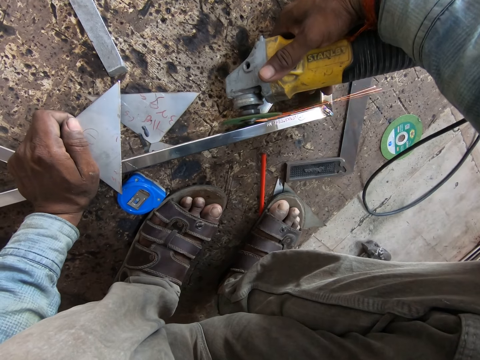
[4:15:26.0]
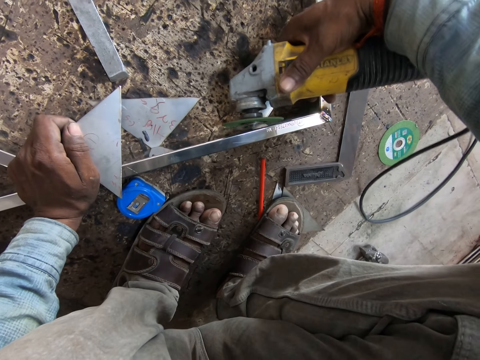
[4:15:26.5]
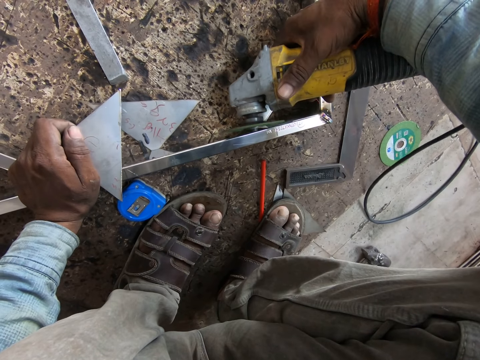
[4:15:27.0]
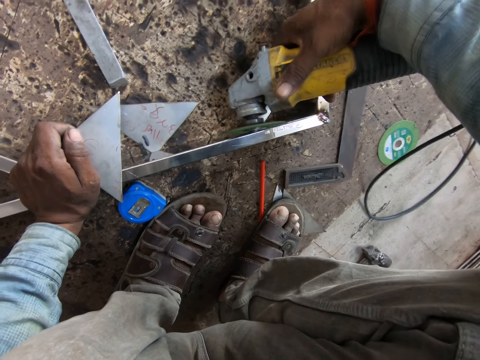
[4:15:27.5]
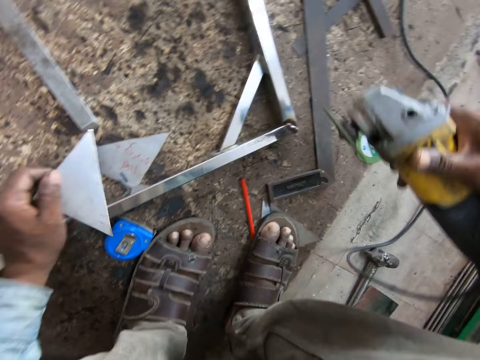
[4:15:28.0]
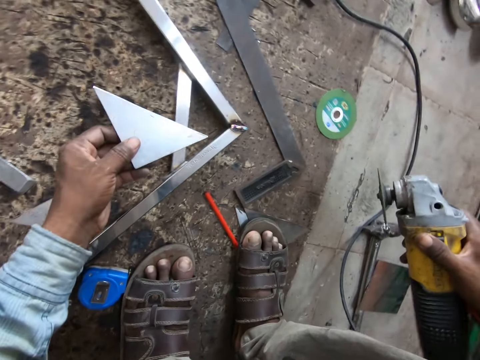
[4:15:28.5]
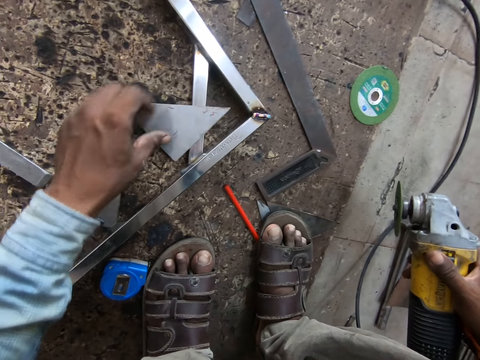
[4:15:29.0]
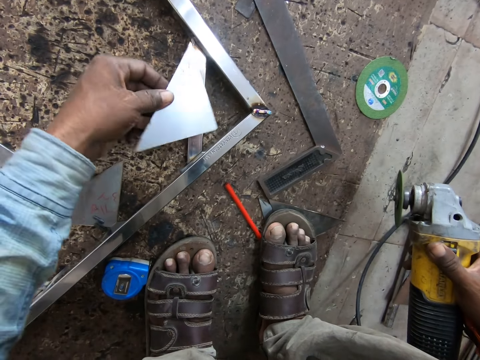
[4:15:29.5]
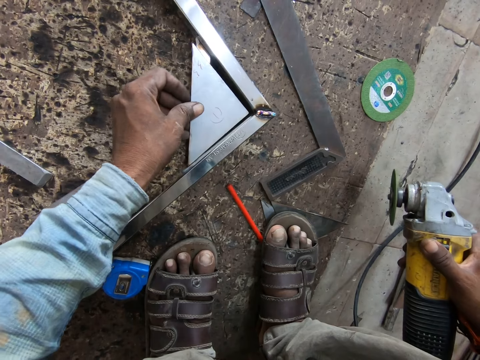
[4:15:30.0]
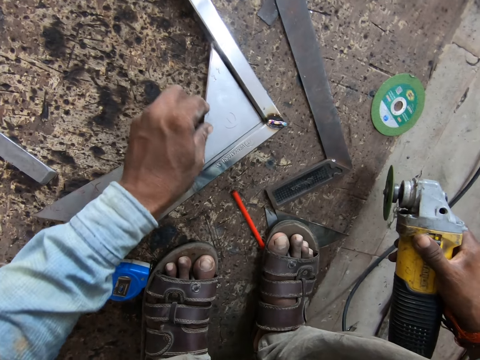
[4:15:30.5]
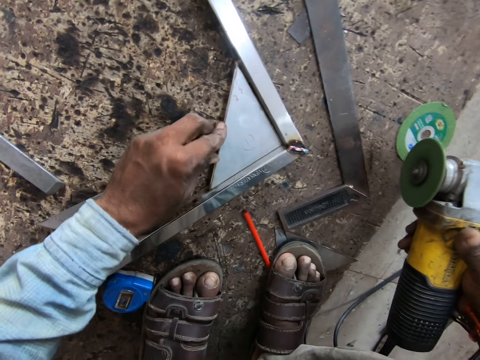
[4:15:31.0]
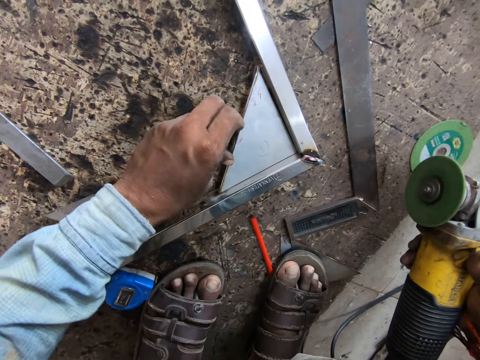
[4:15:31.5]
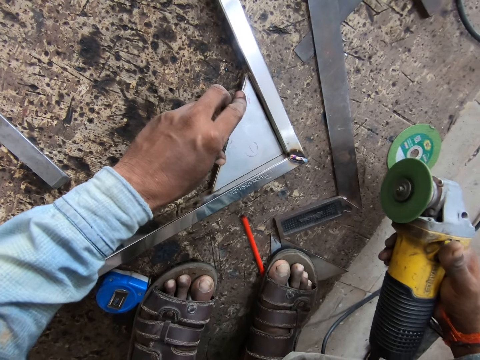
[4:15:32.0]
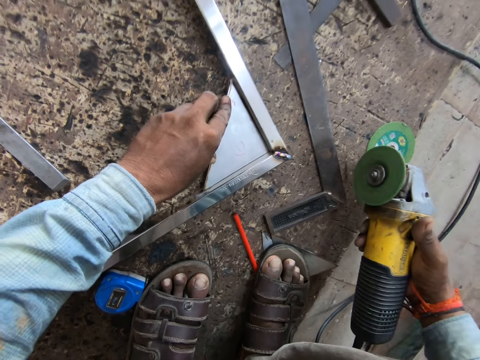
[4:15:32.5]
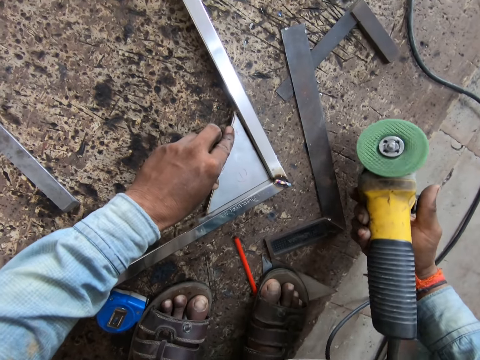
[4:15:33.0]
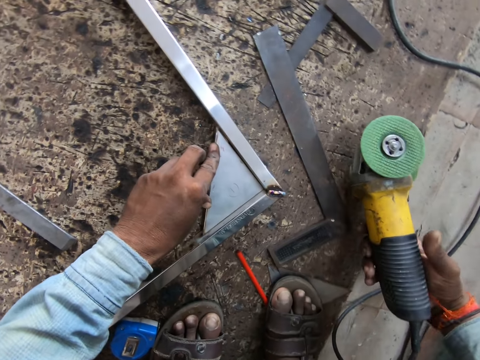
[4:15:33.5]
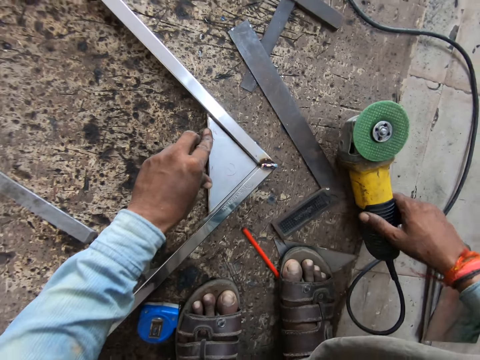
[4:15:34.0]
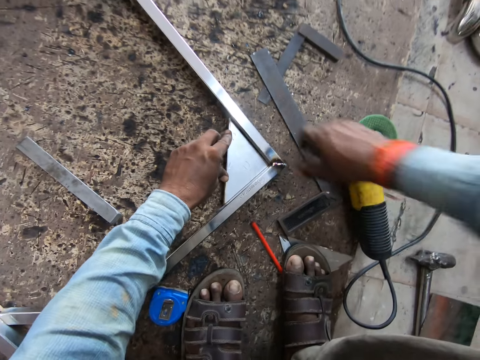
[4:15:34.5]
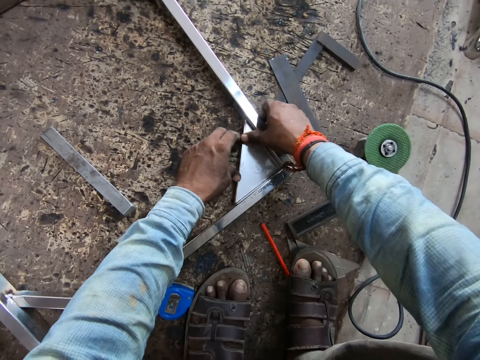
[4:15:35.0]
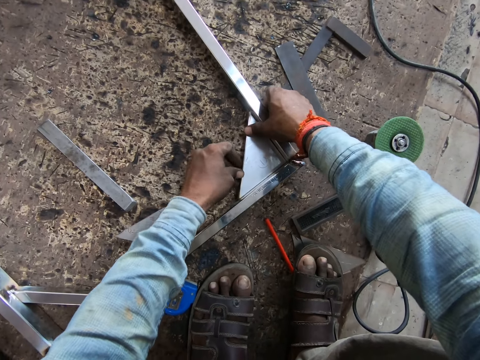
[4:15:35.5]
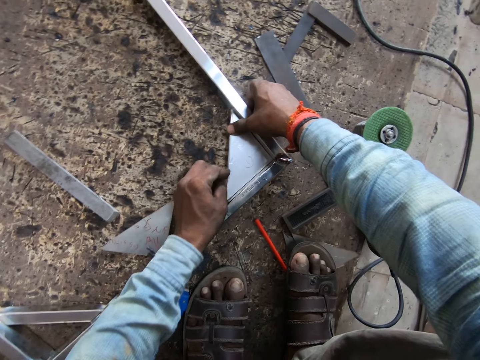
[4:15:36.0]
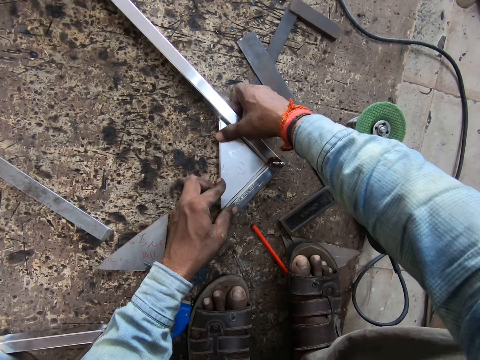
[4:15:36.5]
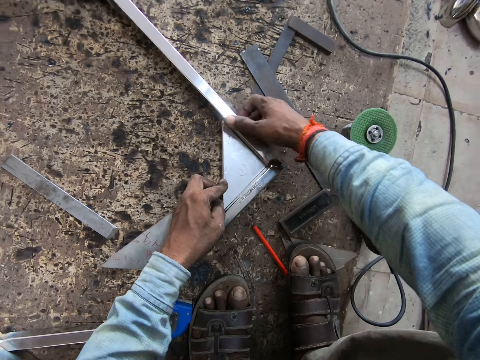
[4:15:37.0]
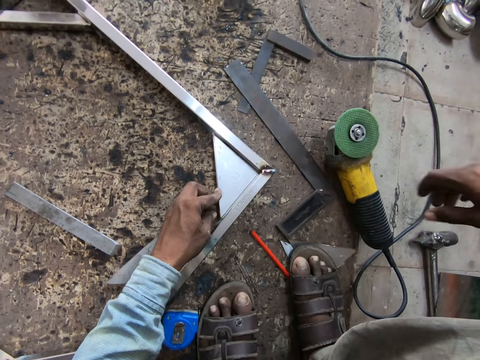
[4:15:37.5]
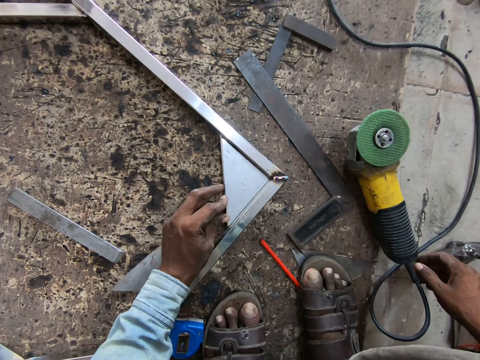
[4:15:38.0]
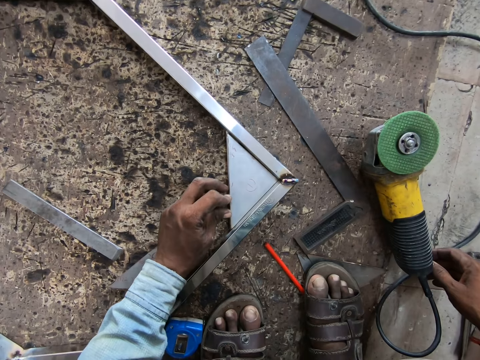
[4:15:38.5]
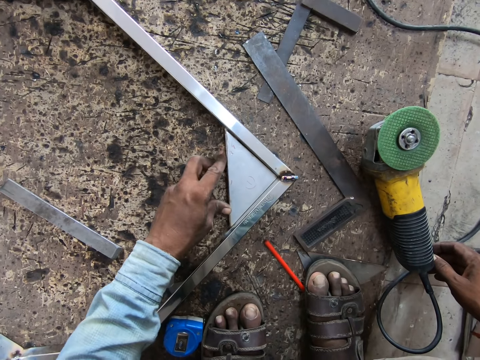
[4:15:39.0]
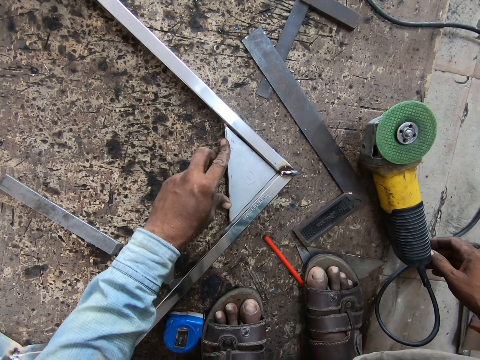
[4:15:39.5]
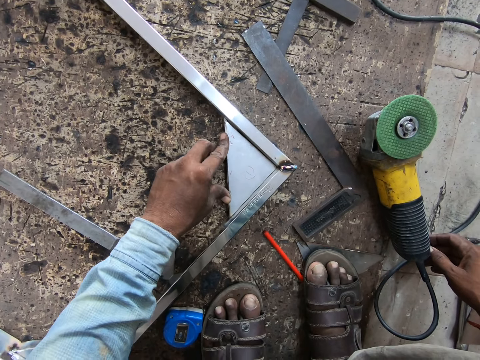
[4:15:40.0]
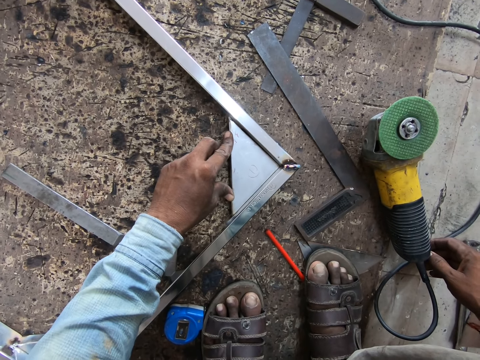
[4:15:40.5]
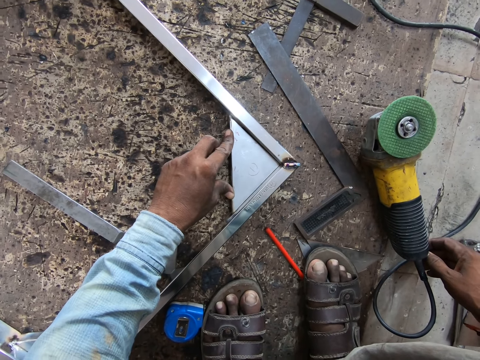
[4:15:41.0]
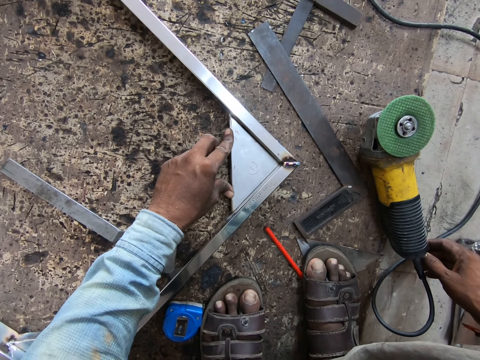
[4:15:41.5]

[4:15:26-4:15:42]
The camera wearer sets the angular steel plate in his left hand on the angular section of the framed rectangular steel structure. He drops the diamond cutter in his right hand on the floor. He sets the angular steel plate on the angular section of the framed rectangular steel structure with both hands. He removes his right hand from the framed rectangular steel structure.

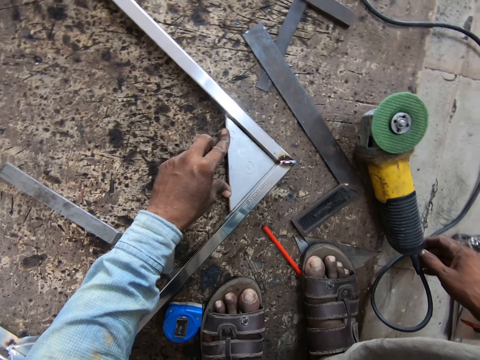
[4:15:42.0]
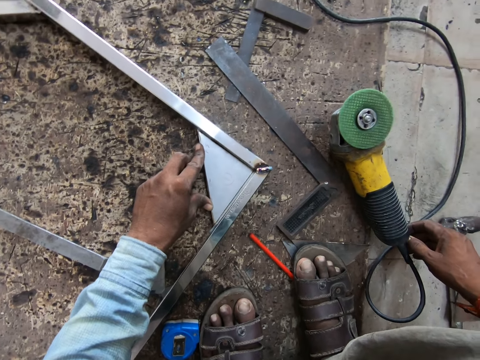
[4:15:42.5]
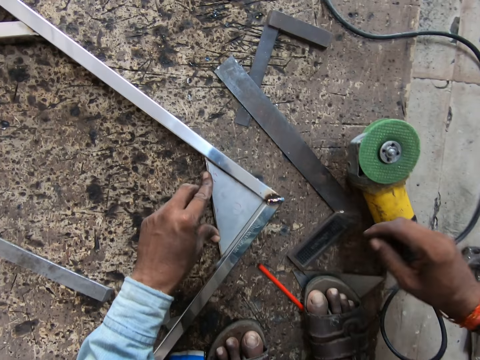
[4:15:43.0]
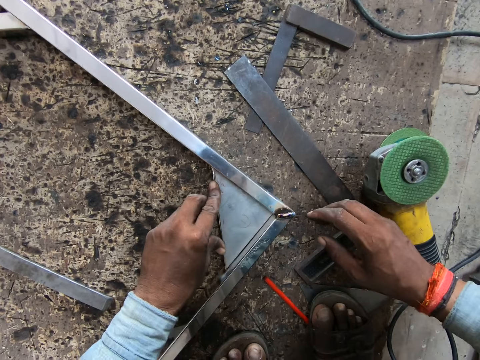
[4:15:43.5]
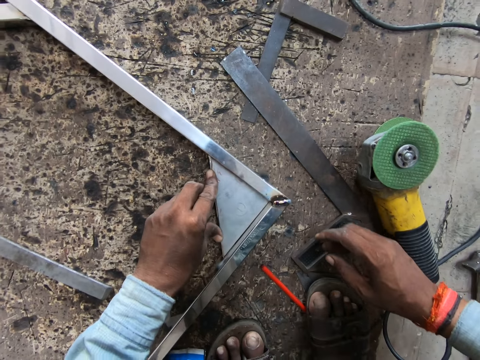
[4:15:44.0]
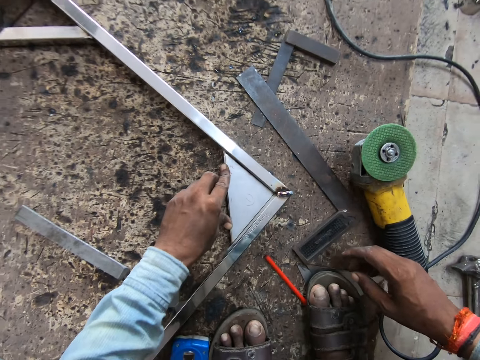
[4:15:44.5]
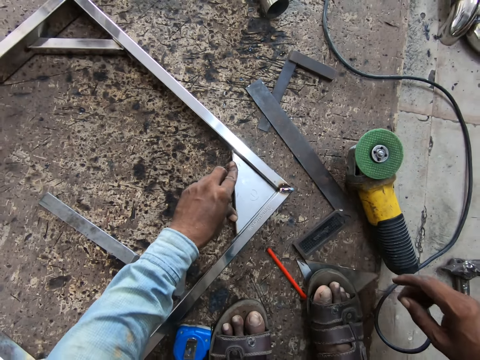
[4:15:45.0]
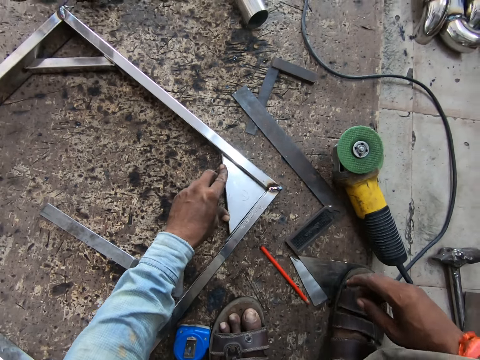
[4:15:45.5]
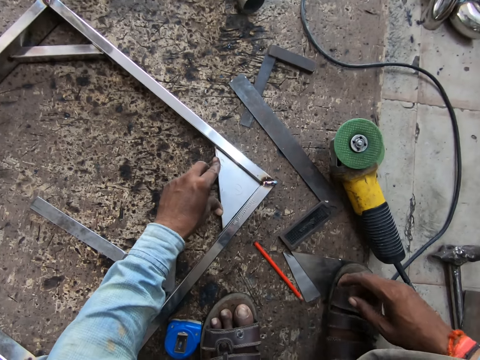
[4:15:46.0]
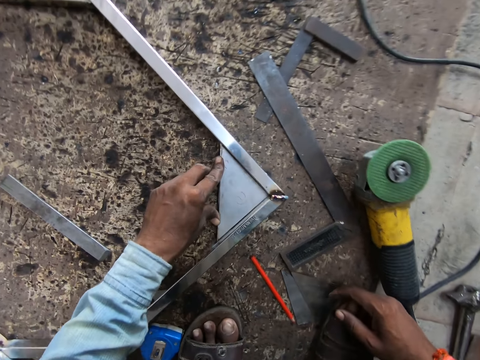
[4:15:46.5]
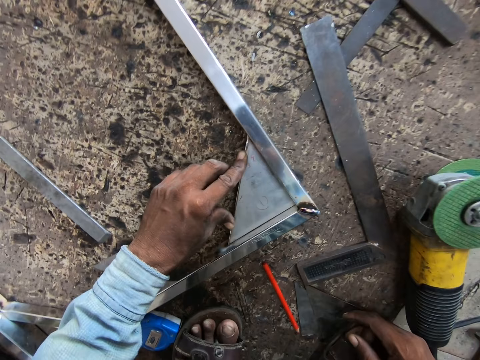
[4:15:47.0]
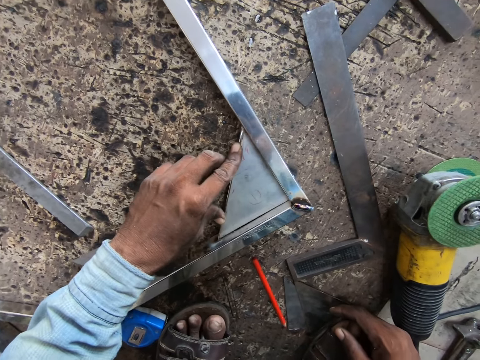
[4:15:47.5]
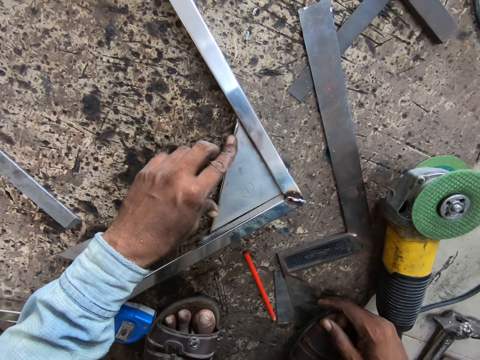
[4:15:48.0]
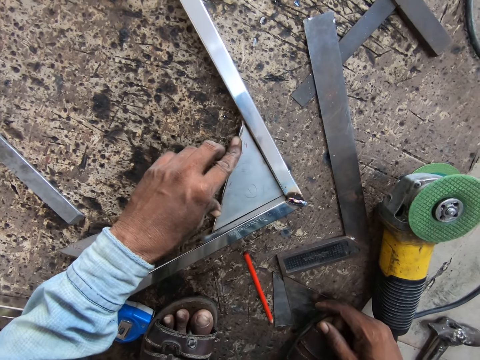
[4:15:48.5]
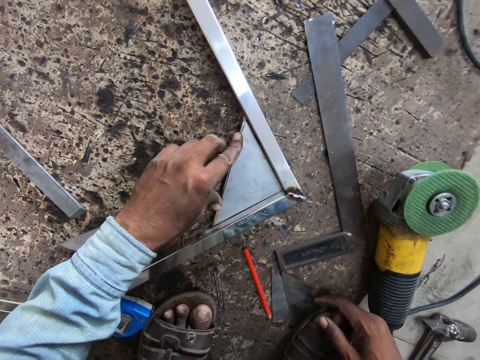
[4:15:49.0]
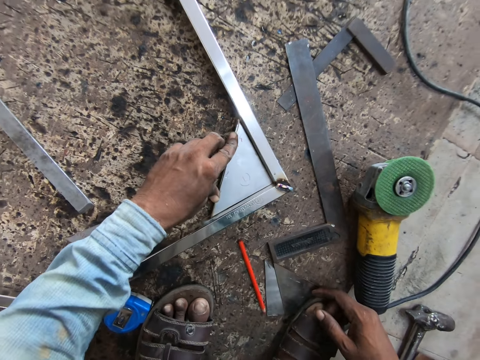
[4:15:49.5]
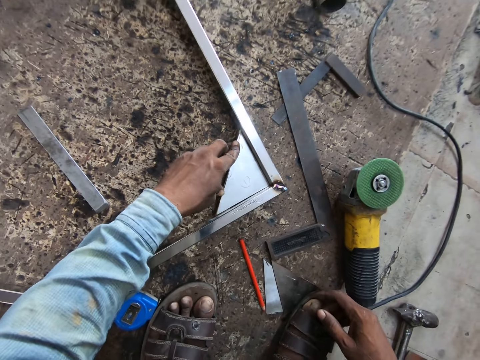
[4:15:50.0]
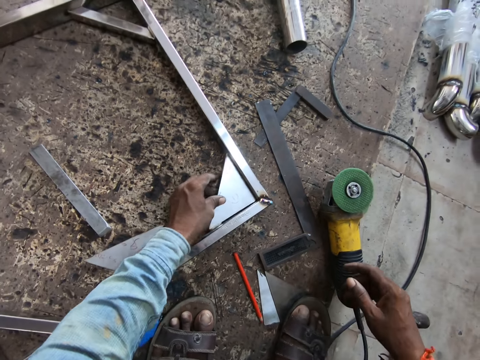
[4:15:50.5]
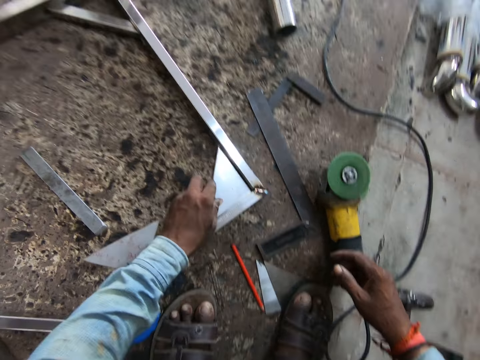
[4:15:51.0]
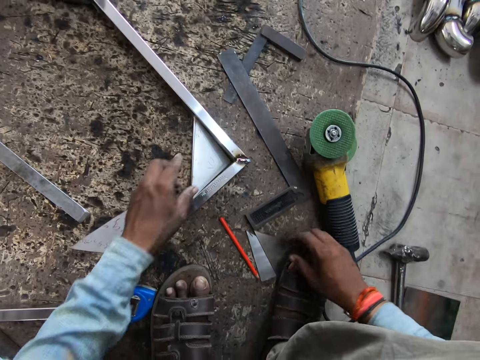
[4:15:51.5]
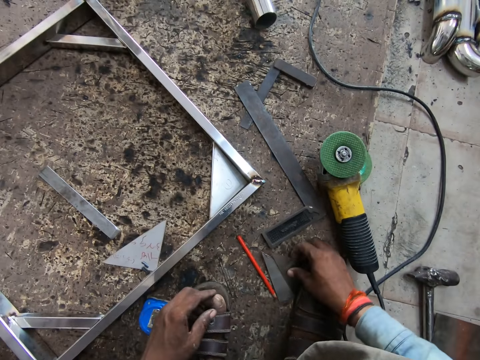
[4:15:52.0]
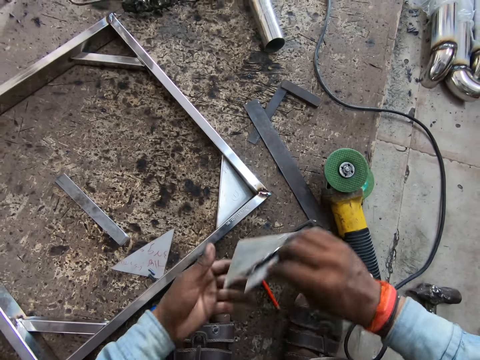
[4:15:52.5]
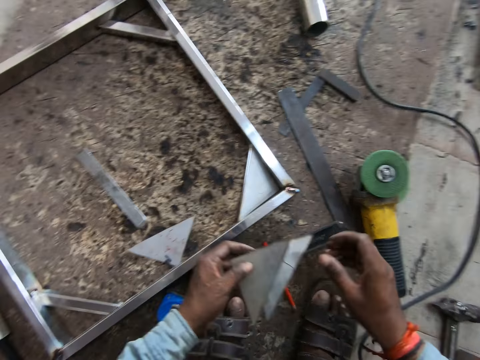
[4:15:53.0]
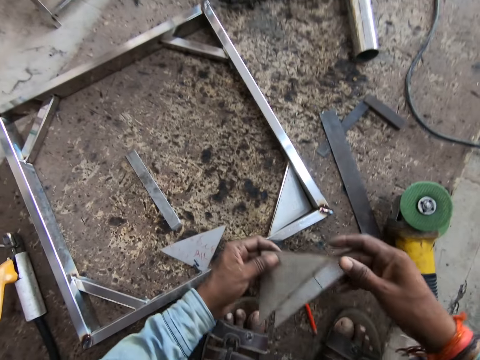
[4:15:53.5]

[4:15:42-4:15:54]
The camera wearer adjusts his right foot from the angular steel plates or triangular pieces of metal on the floor. He removes his left hand from the angular steel plate on the framed rectangular steel structure on the floor. He picks up the angular steel plates on the floor with his right hand and passes the angular steel plates in his right hand to his left hand. He looks at the triangular pieces of metal.
